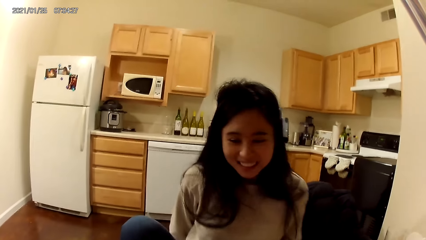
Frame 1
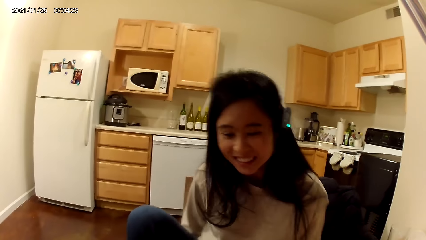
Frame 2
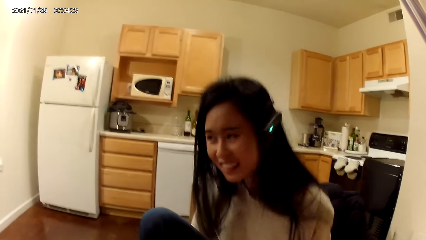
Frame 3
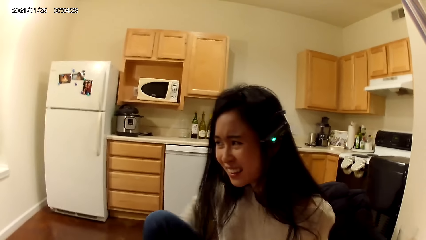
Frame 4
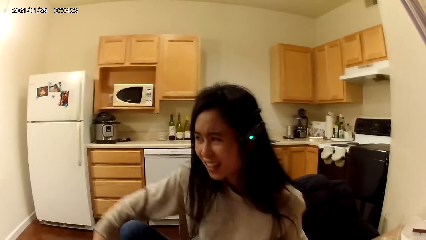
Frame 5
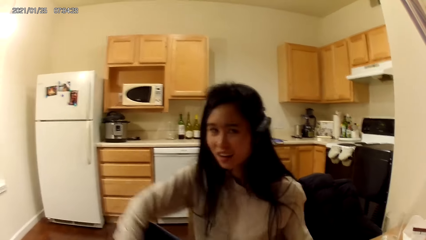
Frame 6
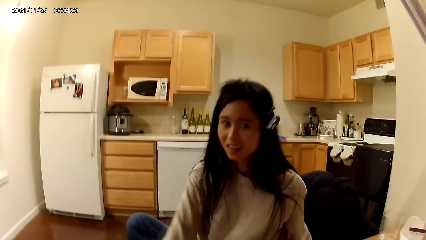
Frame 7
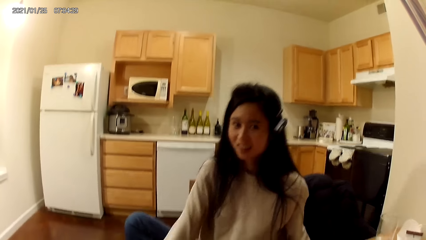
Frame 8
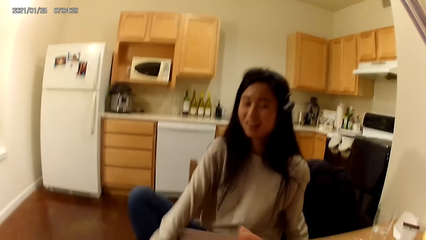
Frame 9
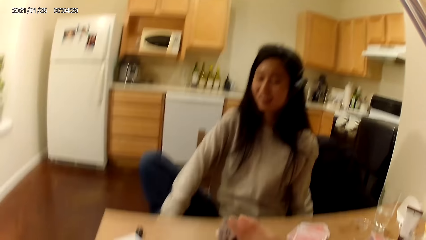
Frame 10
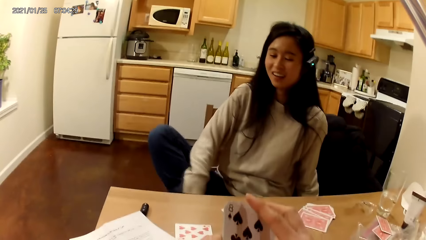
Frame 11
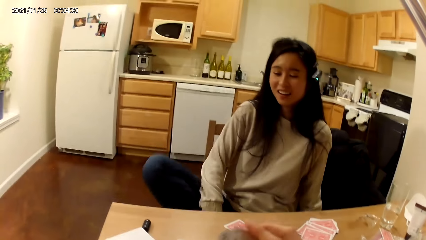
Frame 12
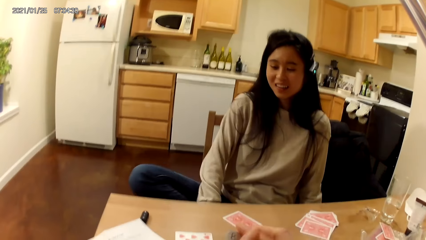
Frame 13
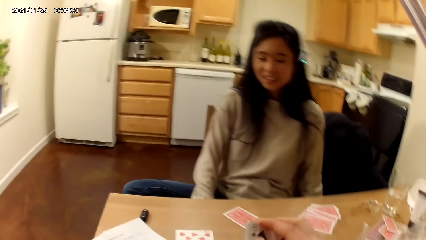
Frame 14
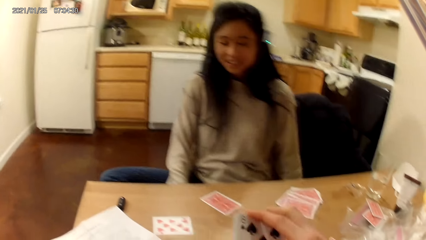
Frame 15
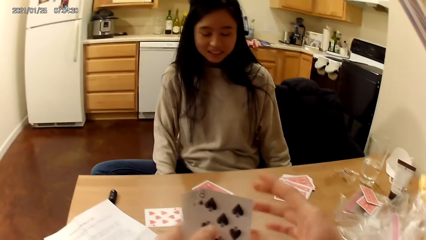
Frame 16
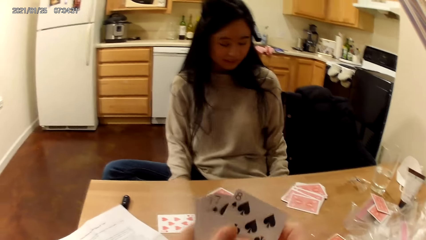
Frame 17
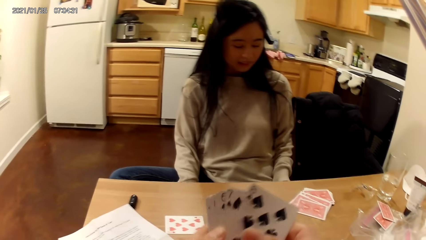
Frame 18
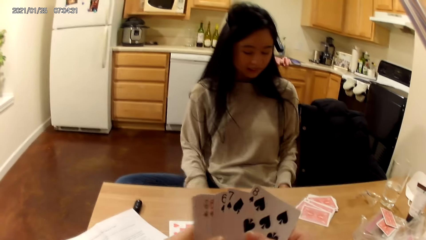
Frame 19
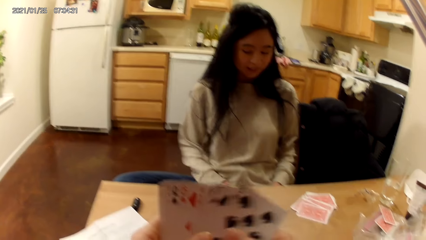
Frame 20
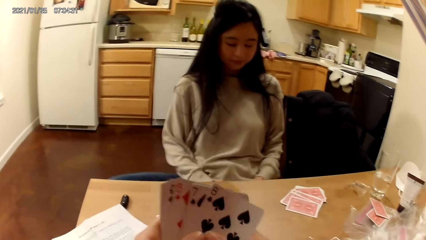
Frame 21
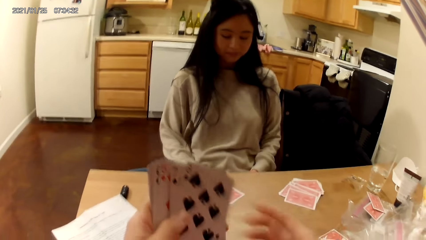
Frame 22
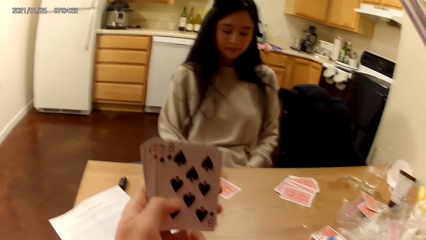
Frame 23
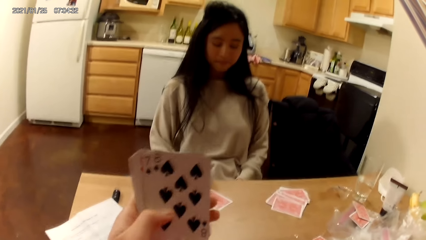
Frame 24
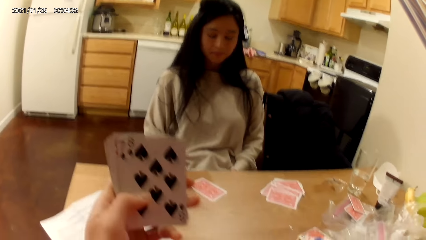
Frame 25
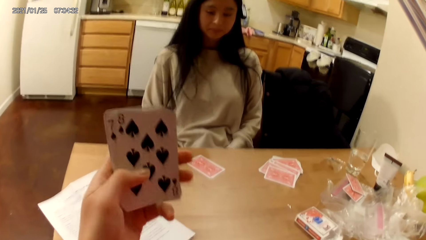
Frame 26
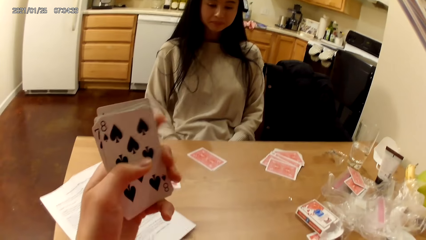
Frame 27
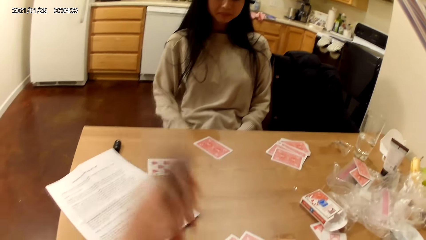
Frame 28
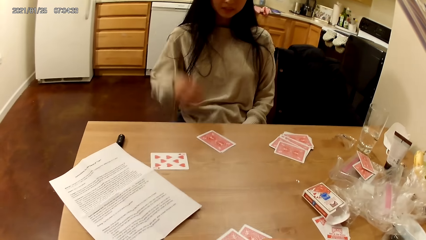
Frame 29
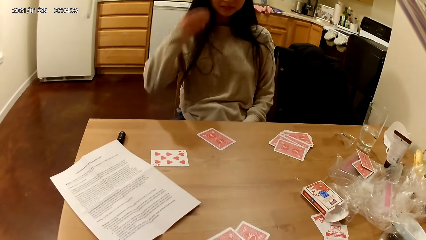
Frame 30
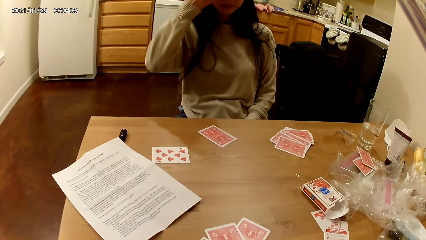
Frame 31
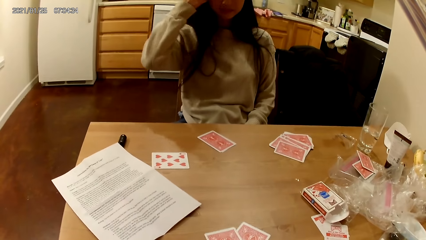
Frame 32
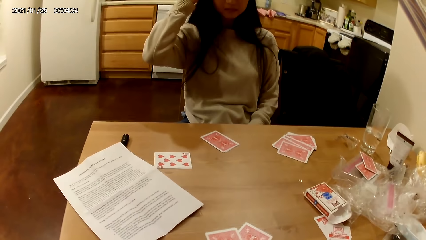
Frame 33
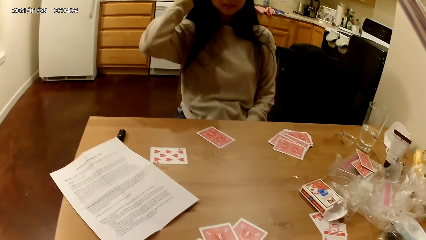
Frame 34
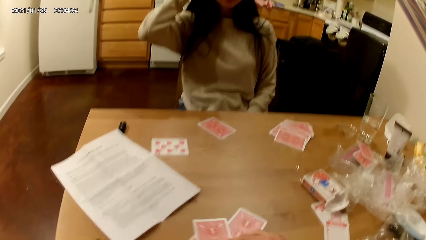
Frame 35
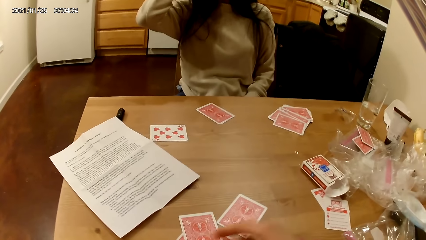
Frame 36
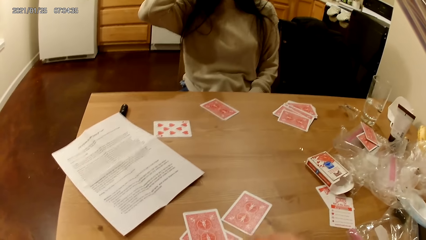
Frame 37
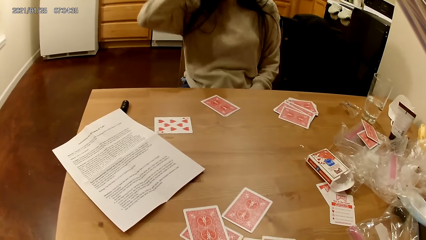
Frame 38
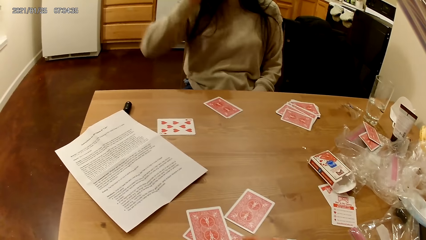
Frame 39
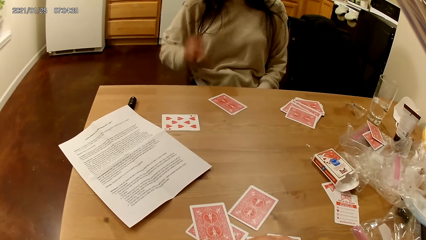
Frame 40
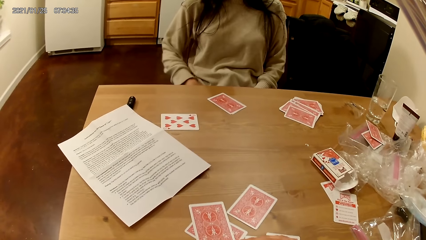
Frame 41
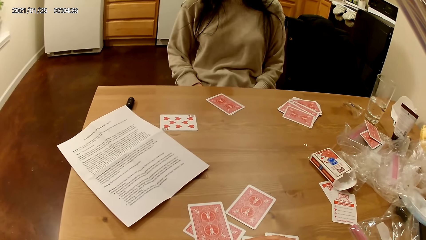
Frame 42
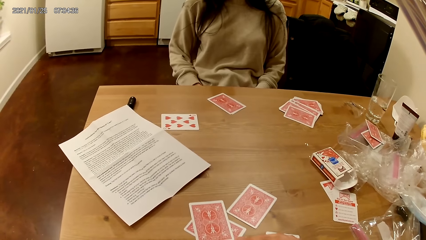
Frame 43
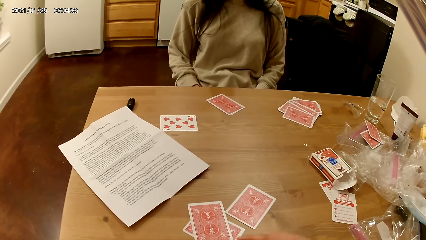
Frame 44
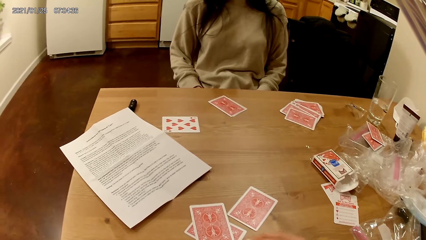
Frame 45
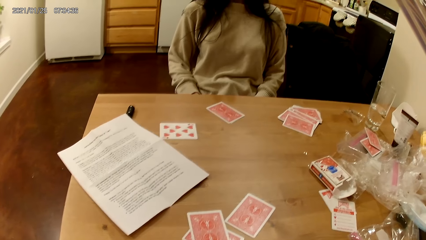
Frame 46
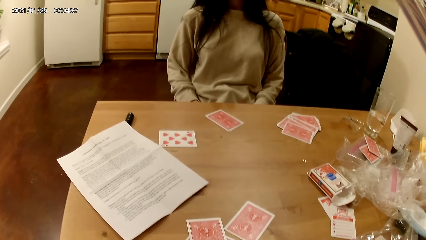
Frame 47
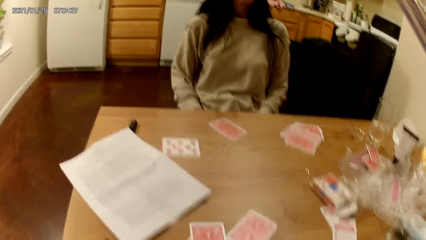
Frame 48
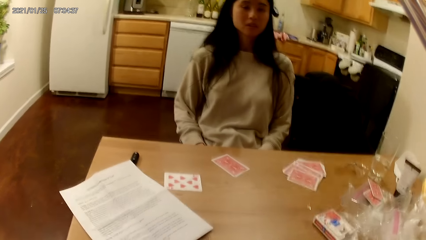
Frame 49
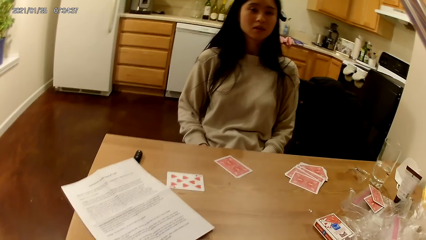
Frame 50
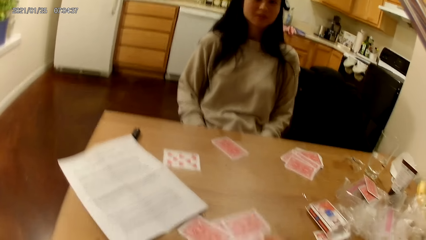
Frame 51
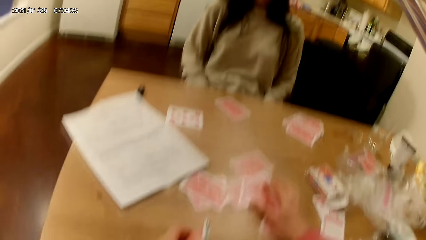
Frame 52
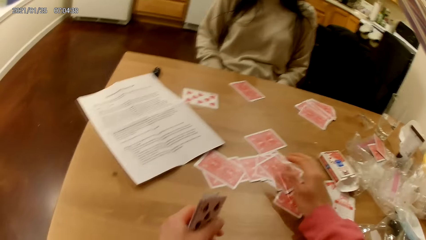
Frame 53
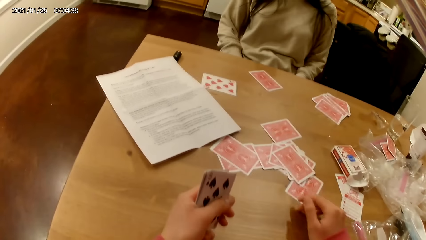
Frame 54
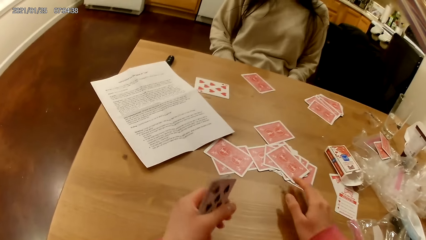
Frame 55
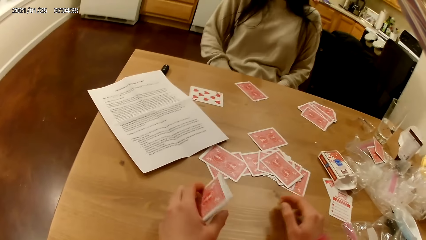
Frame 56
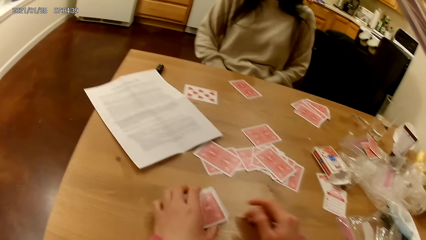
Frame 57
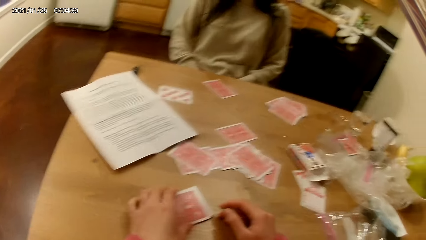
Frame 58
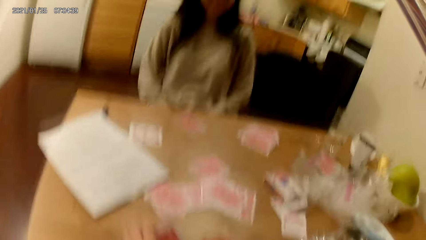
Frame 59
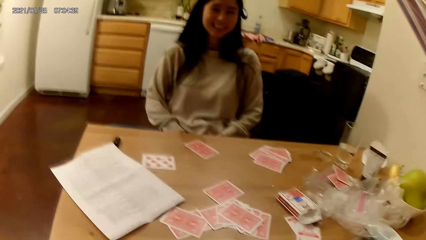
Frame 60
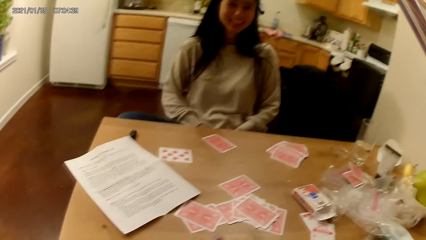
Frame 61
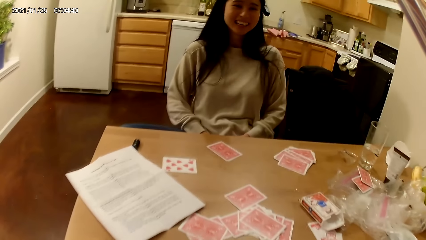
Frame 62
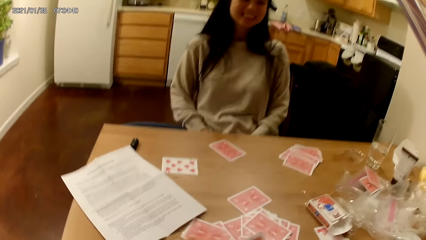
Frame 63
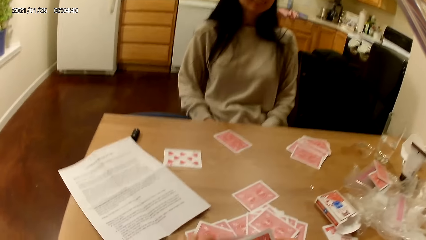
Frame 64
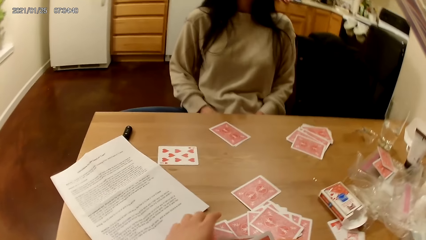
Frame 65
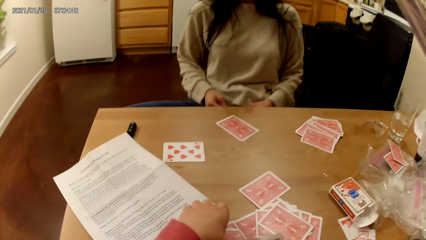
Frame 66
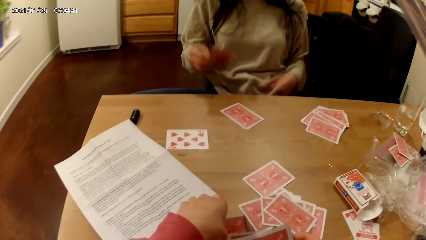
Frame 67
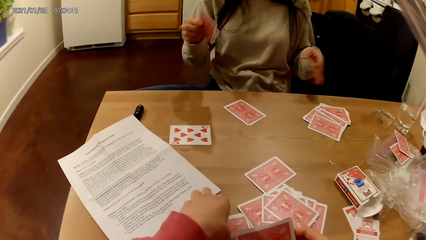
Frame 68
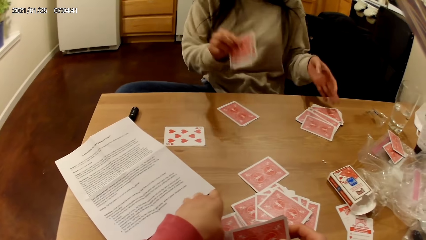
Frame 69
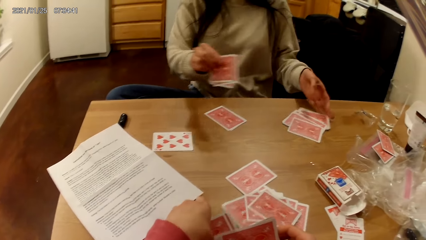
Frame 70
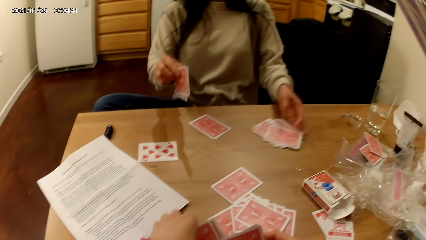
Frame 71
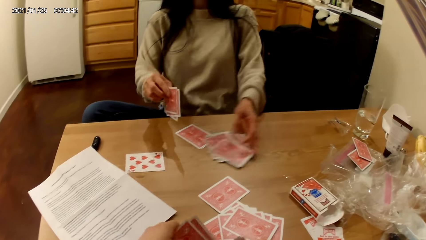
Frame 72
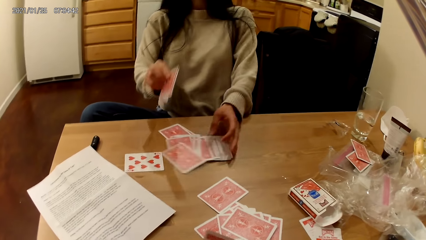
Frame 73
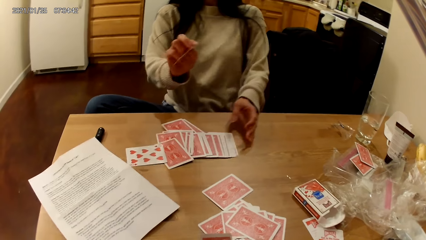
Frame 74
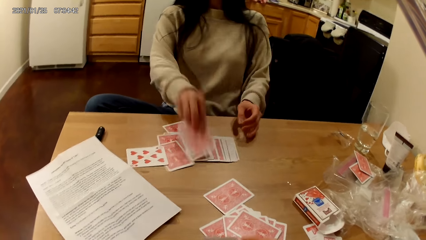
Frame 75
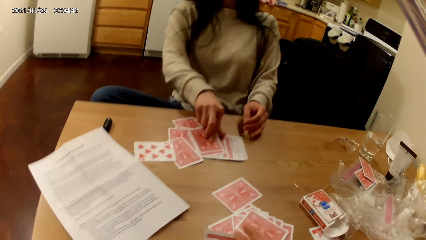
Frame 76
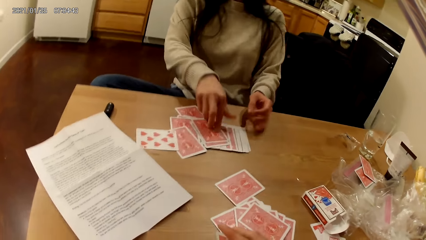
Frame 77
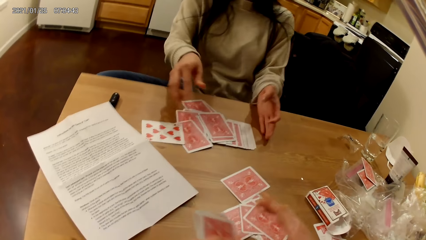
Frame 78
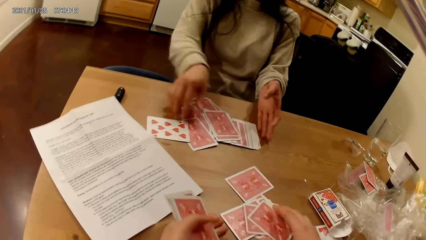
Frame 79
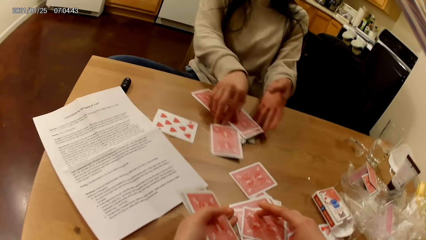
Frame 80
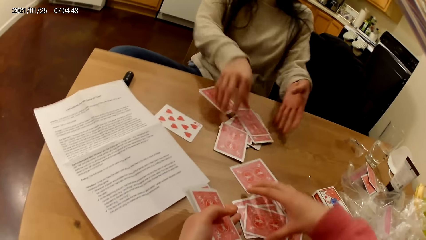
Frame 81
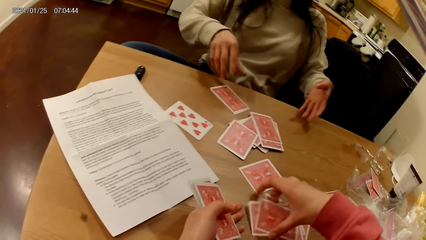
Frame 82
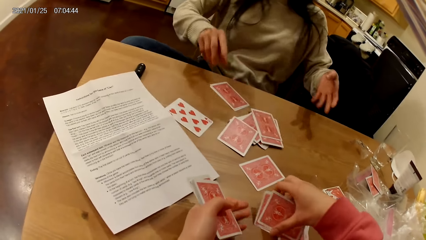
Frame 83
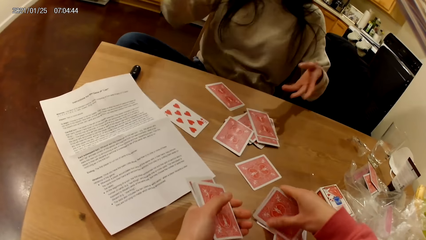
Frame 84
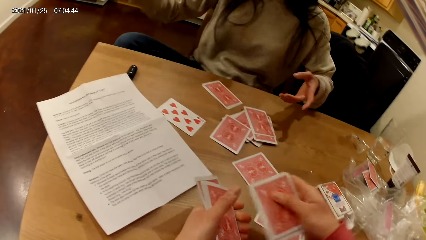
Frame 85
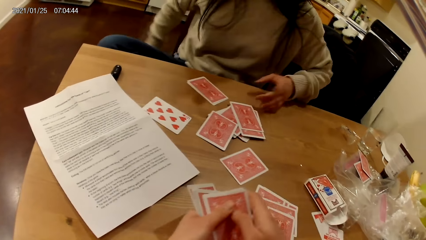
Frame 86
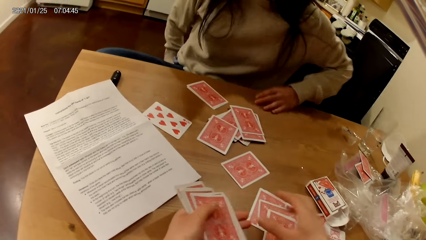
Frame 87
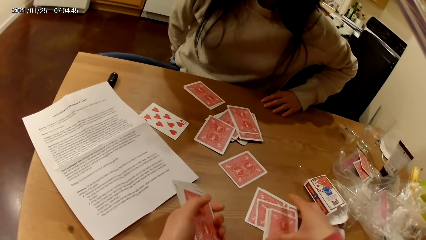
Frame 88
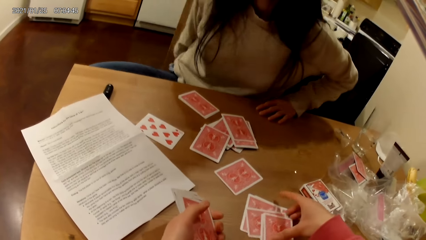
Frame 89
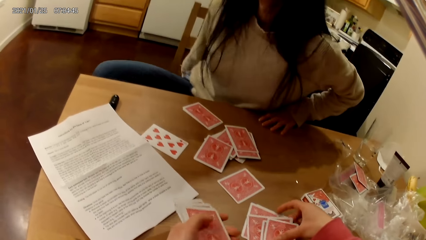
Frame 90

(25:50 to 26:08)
The woman moves her body on a chair. The camera wearer holds playing cards with a hand. She holds playing cards with a hand again. The woman moves up a hand and adjusts her hair with her right hand. The camera wearer moves a playing card on the table with a hand. The woman lowers her right hand. The camera wearer slightly pushes some cards on the dining table with her right hand. She puts playing cards on the table and lowers the cards in her left hand. She picks up a card from the dining table with her left hand. The woman moves playing cards on the table with a hand, gathers cards from the dining table with her hands and puts down a card on the table. The camera wearer gathers cards from the dining table with her hands. She picks up playing cards on the table with a hand.
